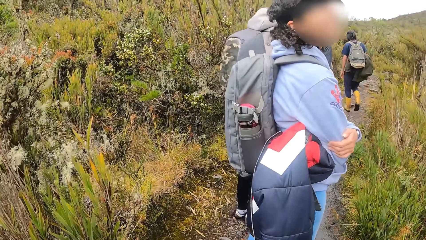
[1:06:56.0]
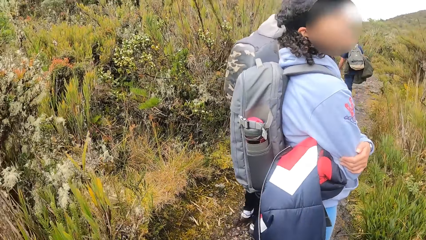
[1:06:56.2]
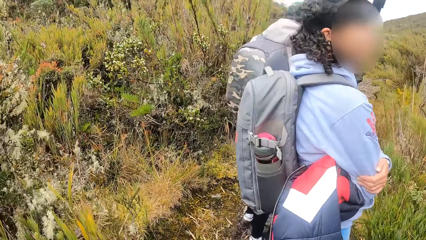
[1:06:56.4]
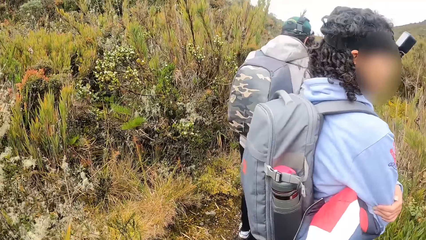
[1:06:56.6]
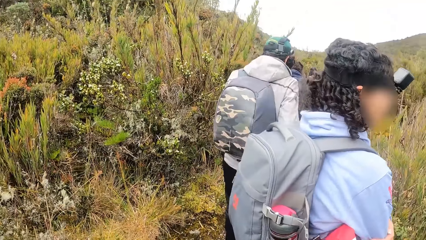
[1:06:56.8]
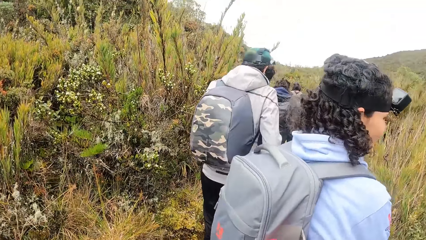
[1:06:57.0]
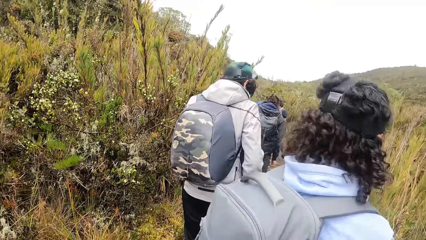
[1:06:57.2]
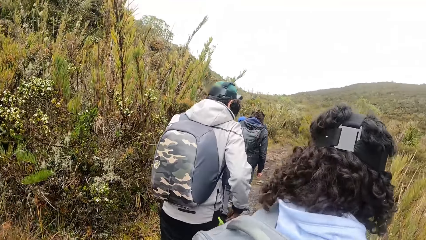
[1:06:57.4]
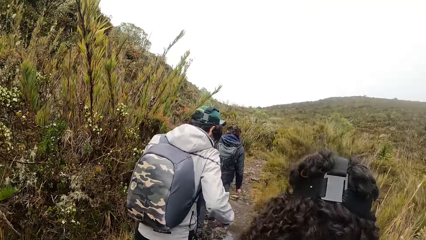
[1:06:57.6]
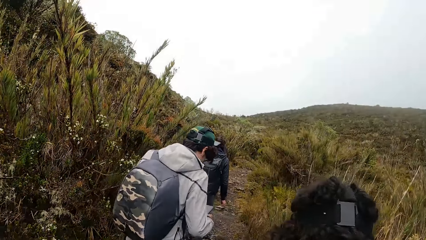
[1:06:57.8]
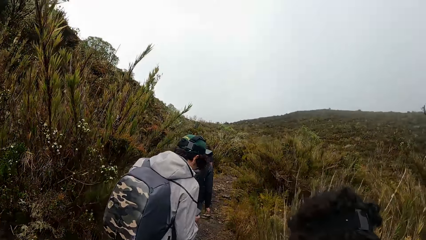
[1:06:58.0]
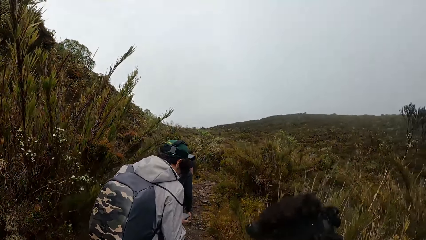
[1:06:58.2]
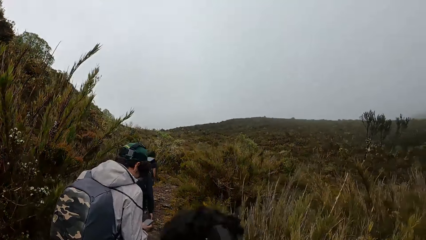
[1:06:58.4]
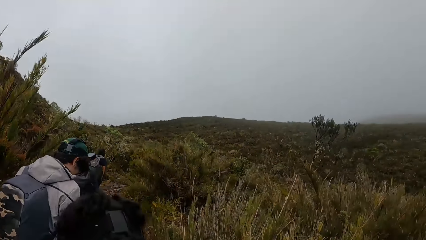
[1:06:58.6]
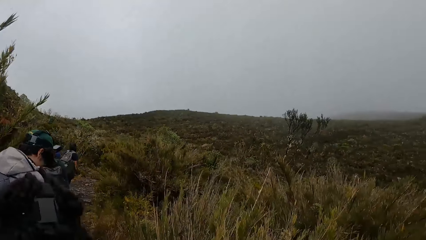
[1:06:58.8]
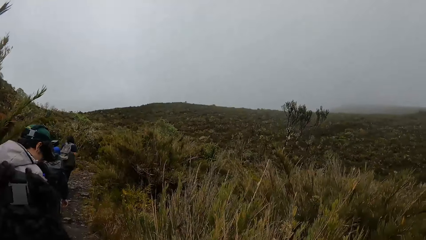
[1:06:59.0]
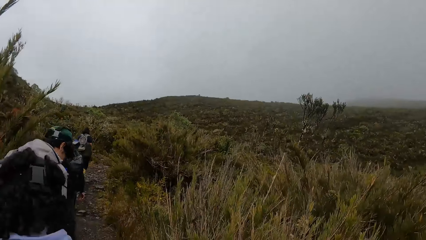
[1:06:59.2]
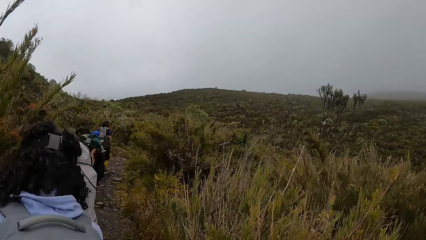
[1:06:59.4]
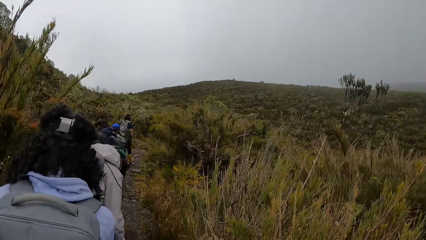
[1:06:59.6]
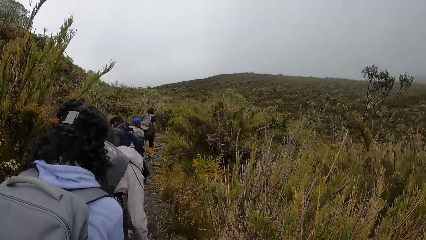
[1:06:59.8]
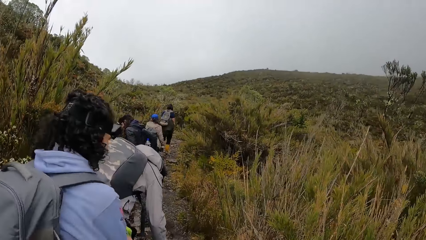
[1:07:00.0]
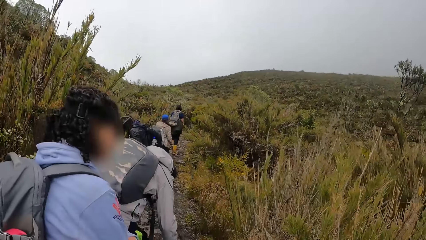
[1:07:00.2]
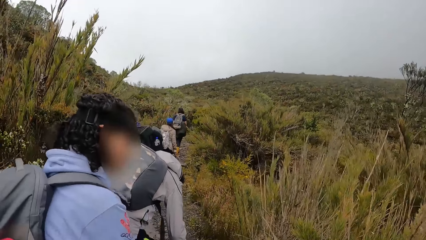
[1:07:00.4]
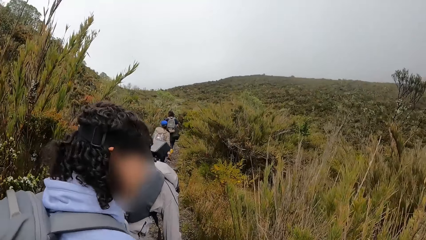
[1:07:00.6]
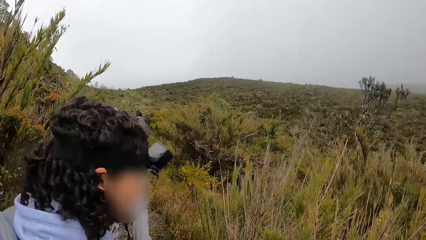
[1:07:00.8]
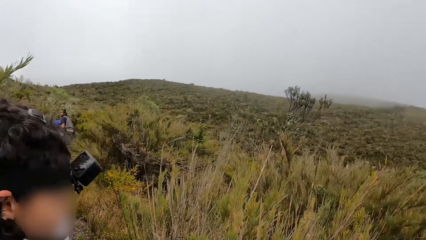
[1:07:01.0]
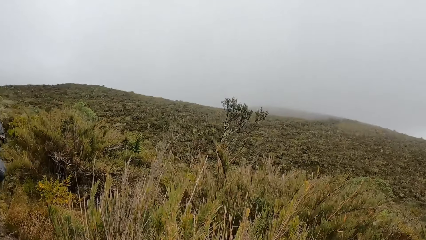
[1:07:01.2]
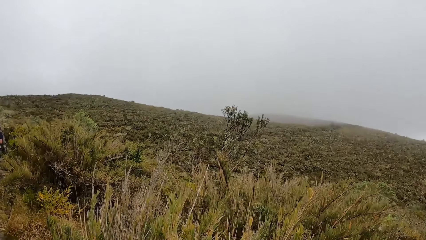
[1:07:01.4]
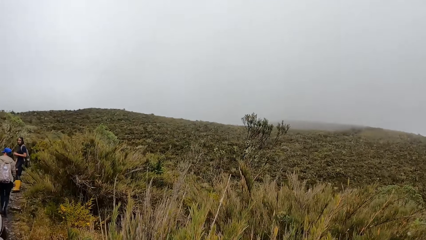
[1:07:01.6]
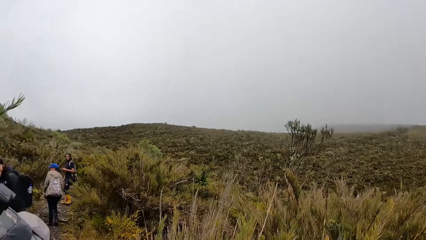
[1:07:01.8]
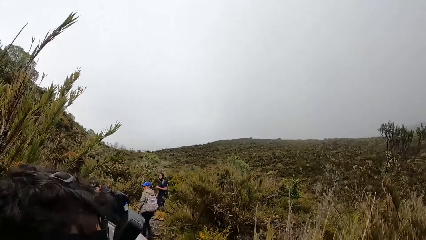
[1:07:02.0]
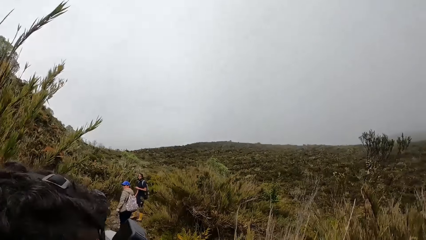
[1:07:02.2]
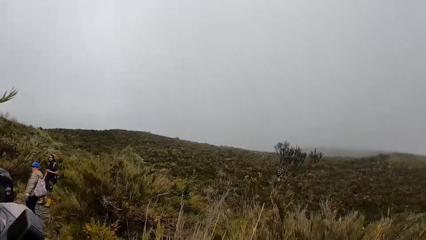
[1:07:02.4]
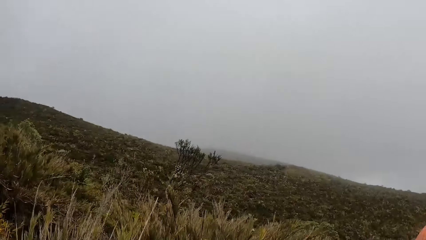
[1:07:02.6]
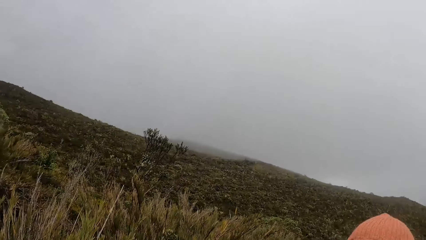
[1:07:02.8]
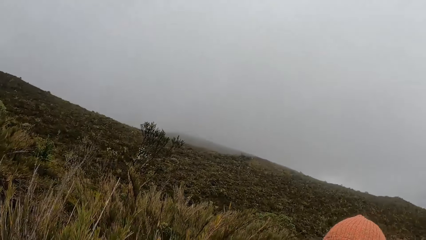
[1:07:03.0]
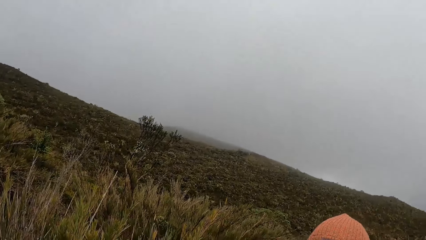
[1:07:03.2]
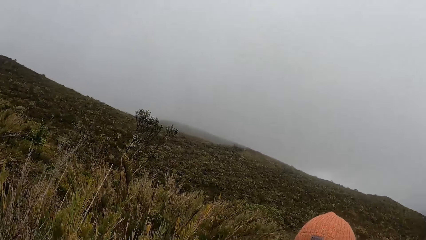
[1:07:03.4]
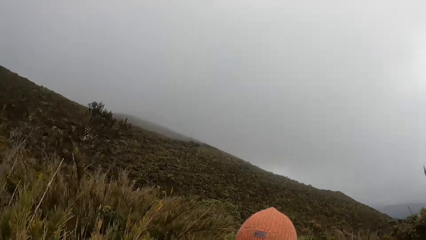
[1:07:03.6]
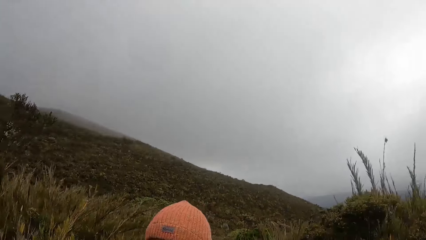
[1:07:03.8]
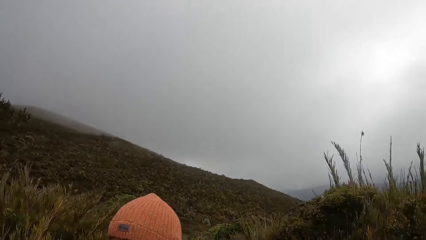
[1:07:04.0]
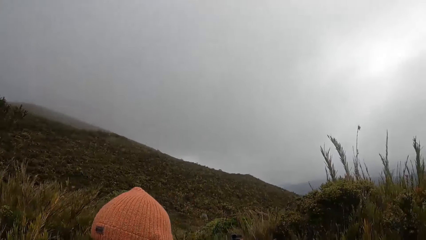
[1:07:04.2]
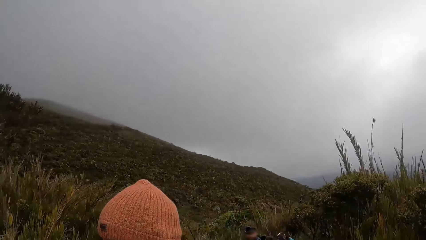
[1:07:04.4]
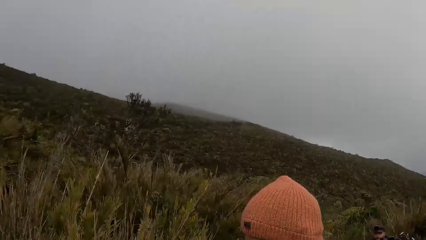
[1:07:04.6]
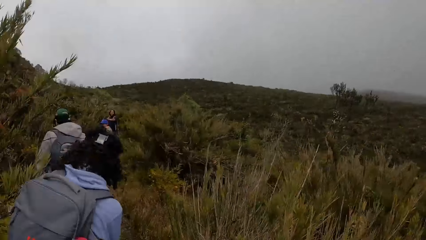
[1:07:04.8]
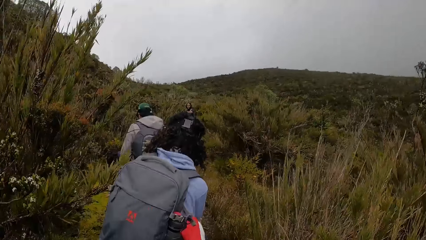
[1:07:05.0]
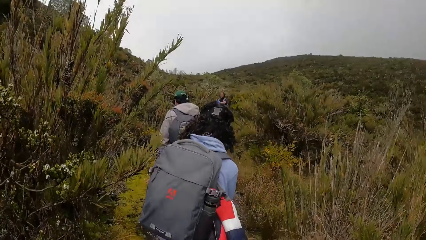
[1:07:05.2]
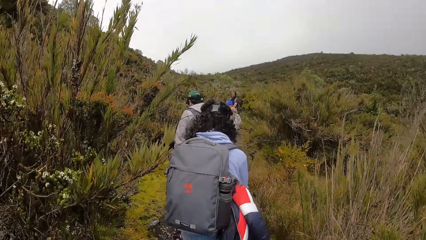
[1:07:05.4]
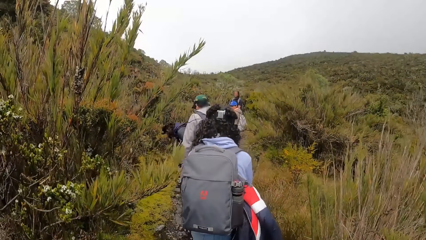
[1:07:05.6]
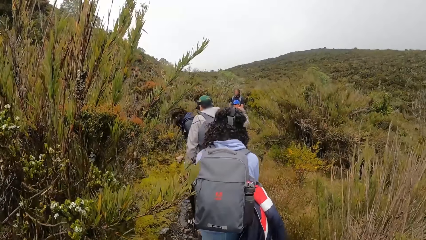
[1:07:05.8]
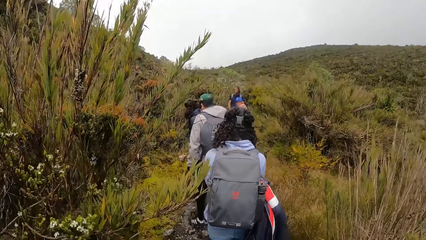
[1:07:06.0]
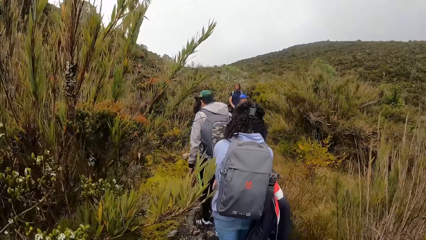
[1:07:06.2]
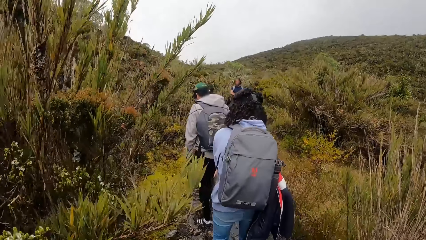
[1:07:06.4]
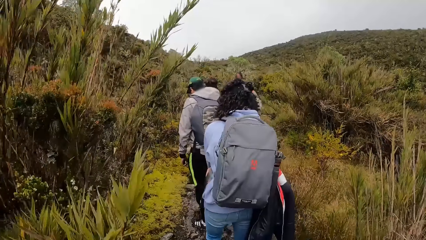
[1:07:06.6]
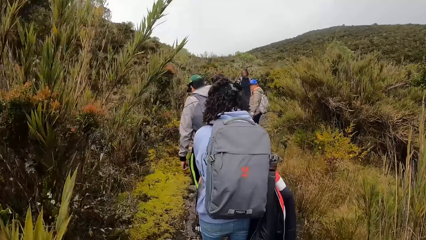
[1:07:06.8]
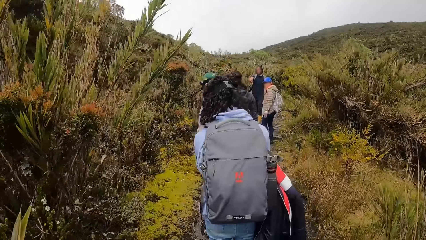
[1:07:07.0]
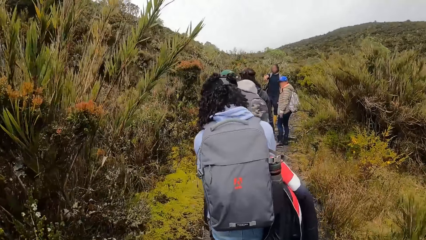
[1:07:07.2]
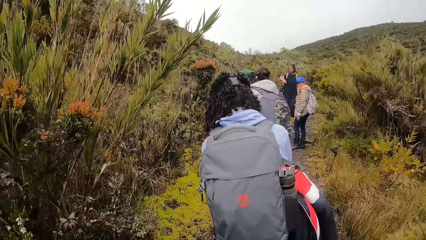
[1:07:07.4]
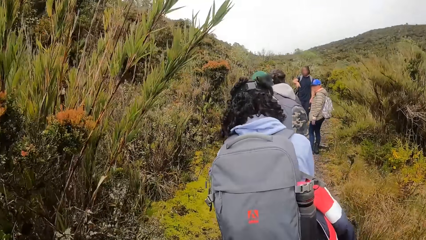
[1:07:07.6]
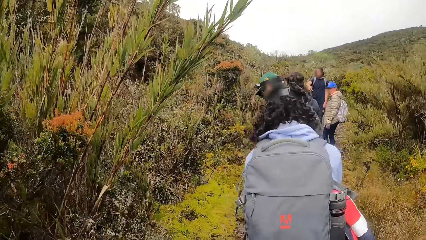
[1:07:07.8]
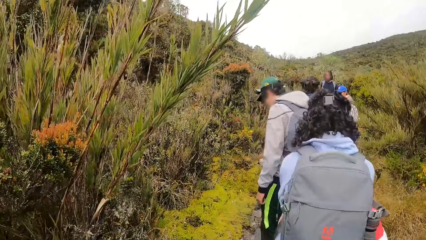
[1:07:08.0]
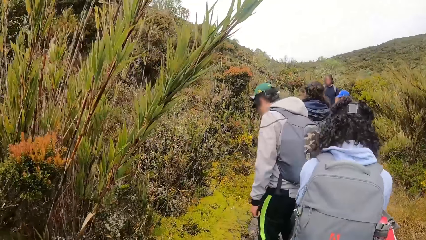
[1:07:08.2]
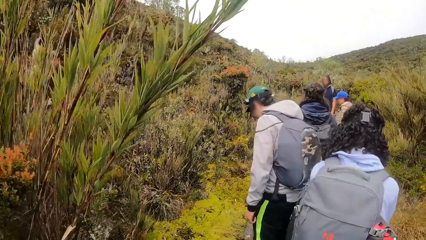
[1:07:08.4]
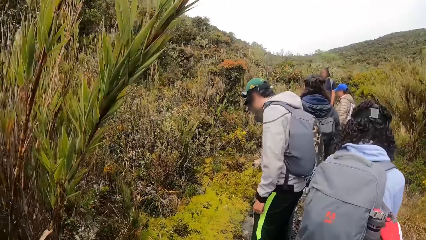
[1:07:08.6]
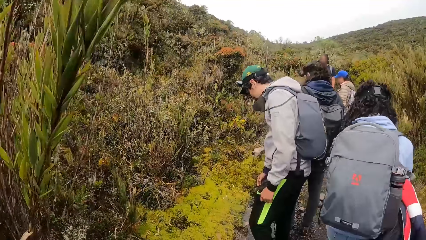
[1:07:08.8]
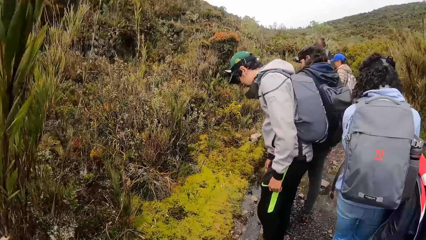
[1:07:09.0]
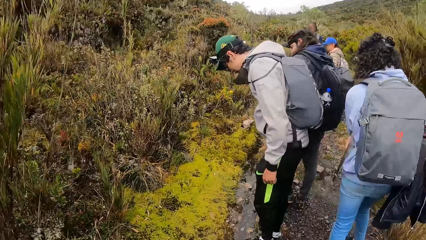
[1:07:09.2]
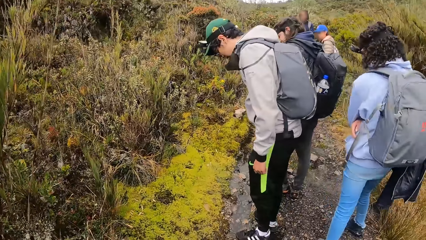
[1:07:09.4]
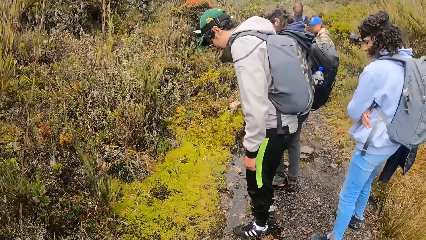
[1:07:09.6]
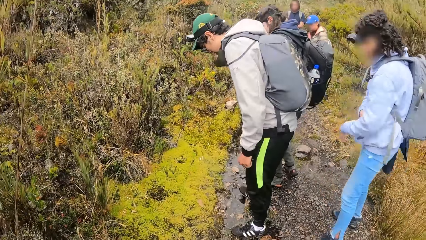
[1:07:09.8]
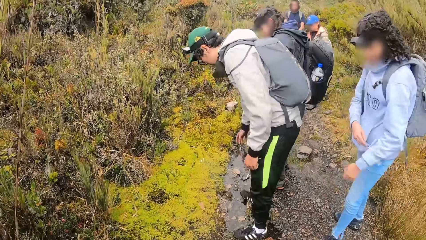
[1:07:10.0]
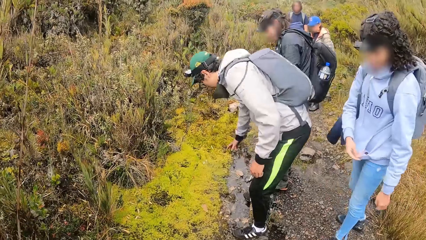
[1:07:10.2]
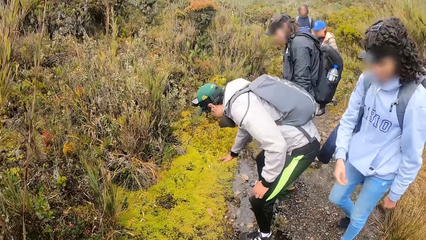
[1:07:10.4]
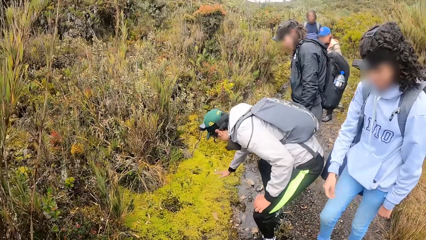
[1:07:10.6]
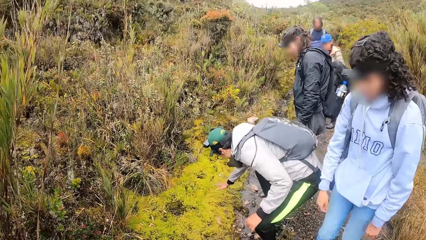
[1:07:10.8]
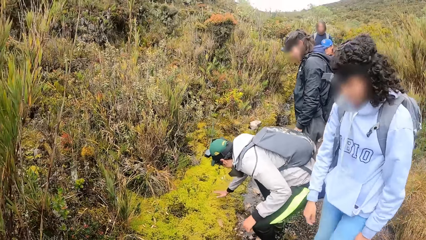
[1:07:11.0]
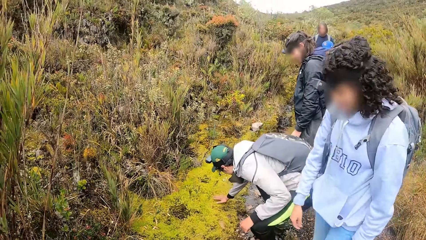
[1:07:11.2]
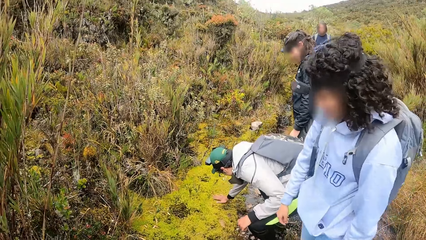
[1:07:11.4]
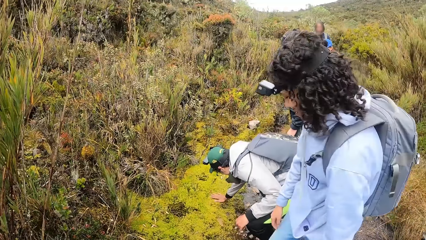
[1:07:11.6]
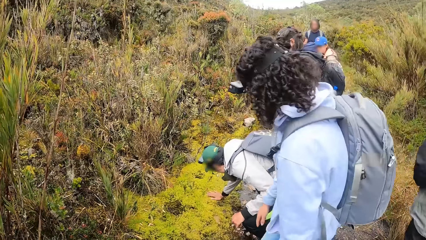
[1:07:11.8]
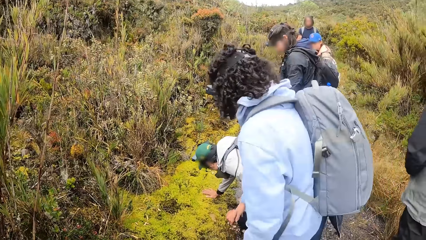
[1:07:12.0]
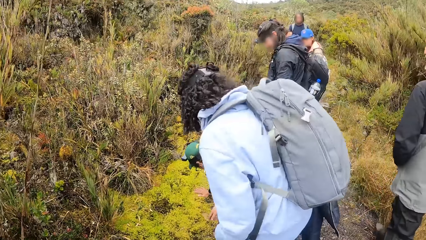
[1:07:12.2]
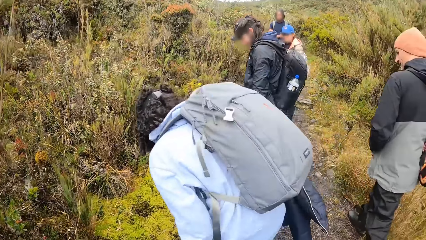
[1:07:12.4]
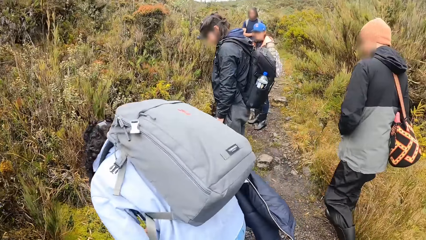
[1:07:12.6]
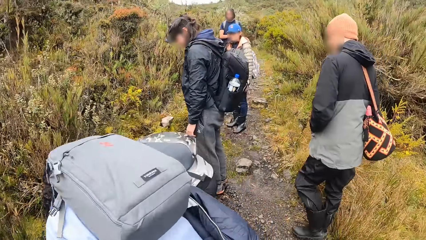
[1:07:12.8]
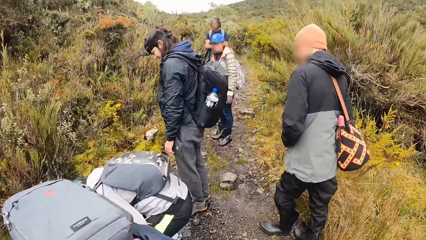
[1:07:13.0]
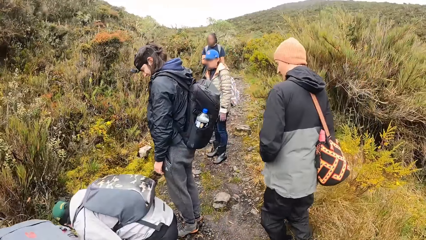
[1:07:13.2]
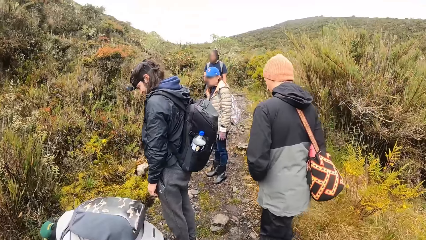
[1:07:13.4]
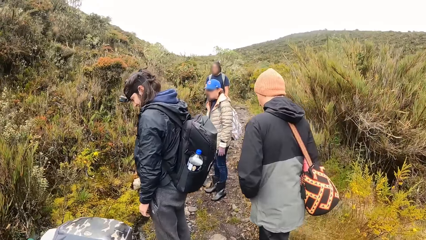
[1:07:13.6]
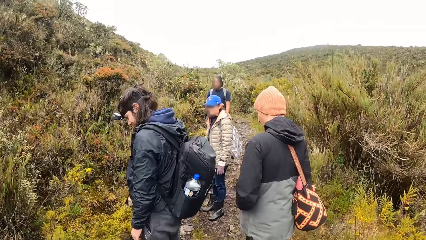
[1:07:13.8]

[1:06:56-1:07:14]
The camera wearer walks up a hill. They look around. They walk around. A man touches a flowerbed on the ground with his right hand.
